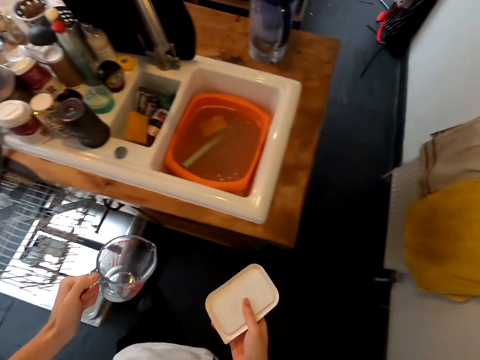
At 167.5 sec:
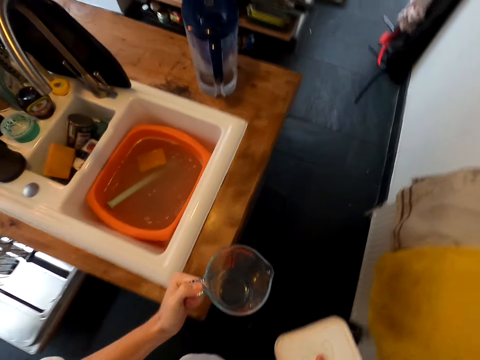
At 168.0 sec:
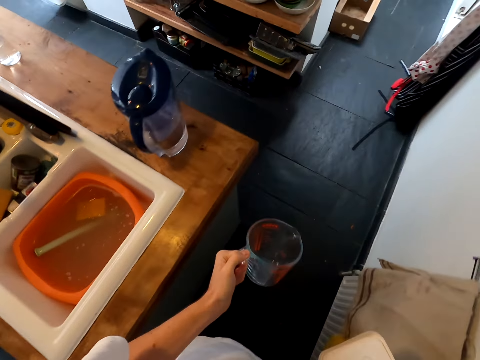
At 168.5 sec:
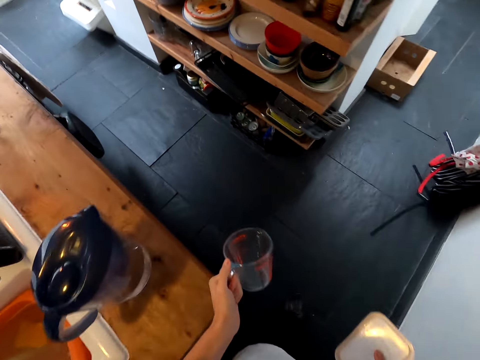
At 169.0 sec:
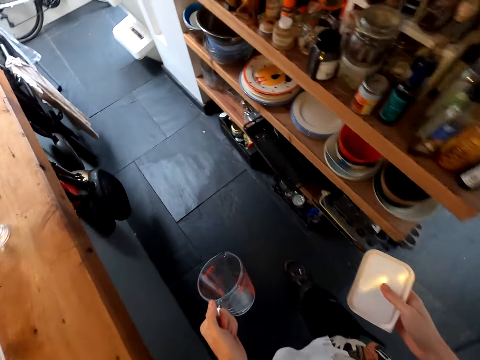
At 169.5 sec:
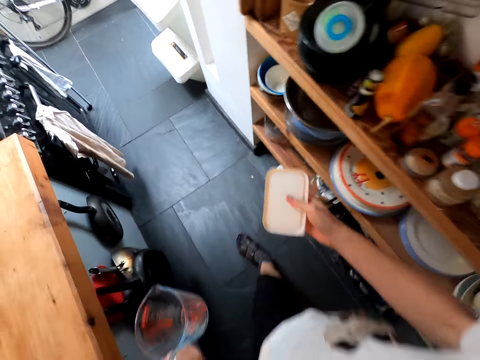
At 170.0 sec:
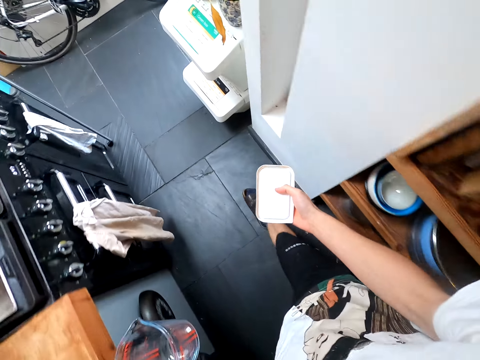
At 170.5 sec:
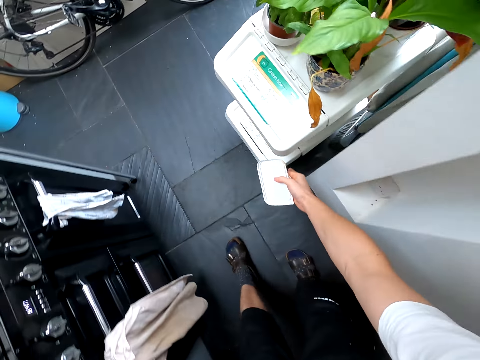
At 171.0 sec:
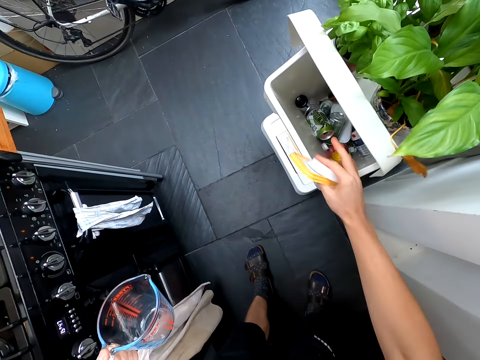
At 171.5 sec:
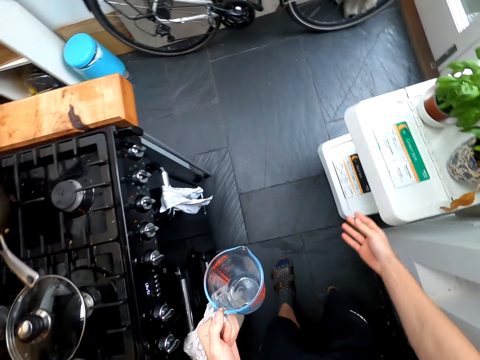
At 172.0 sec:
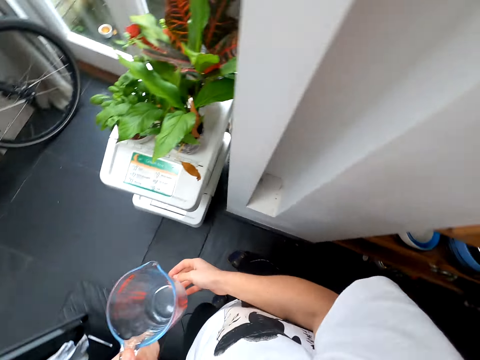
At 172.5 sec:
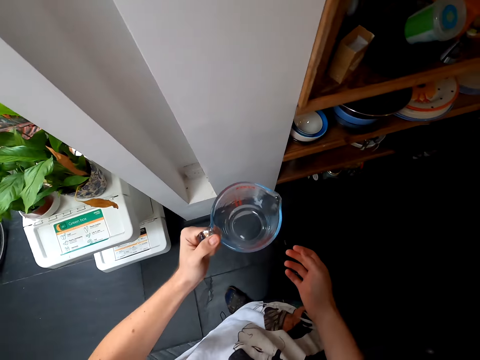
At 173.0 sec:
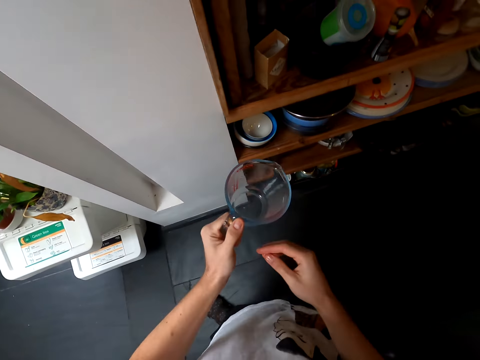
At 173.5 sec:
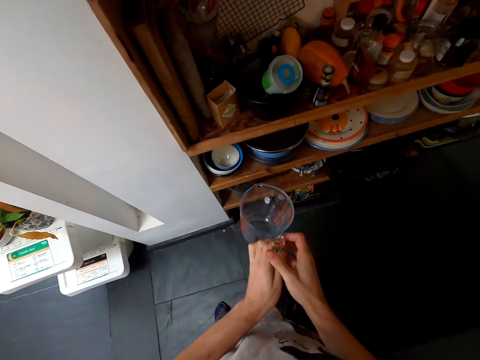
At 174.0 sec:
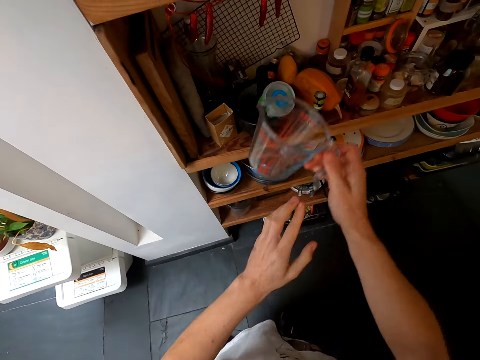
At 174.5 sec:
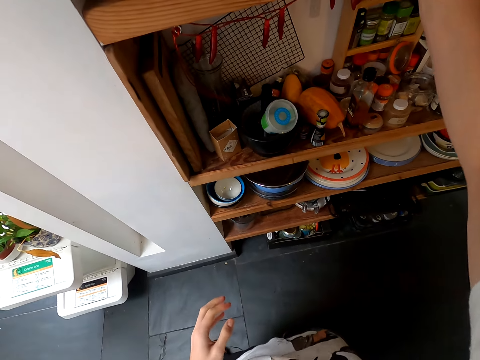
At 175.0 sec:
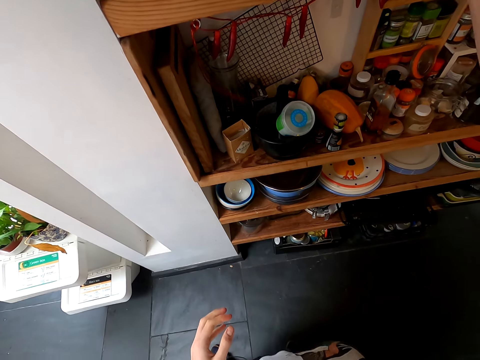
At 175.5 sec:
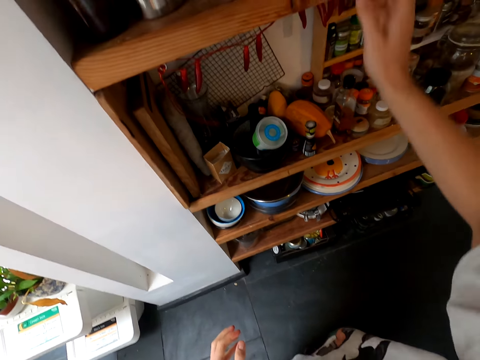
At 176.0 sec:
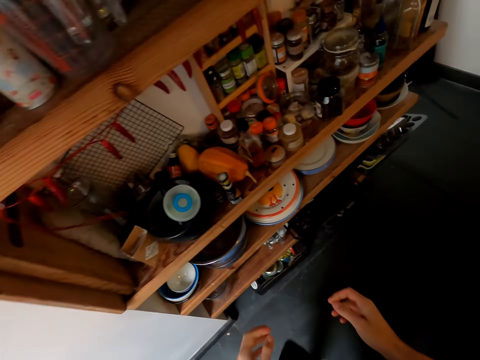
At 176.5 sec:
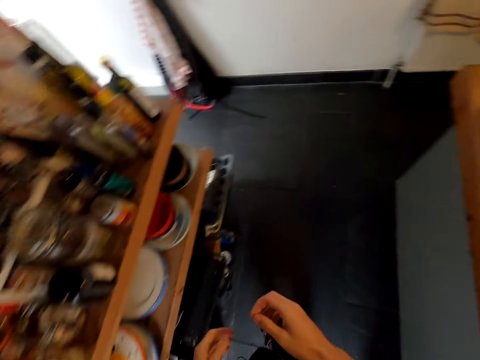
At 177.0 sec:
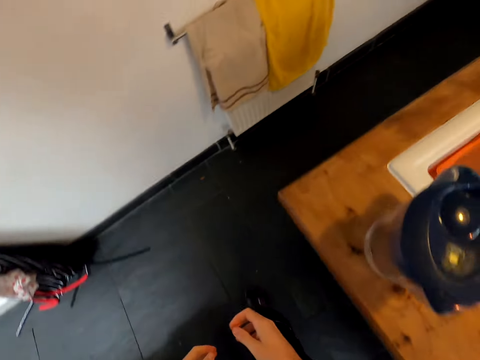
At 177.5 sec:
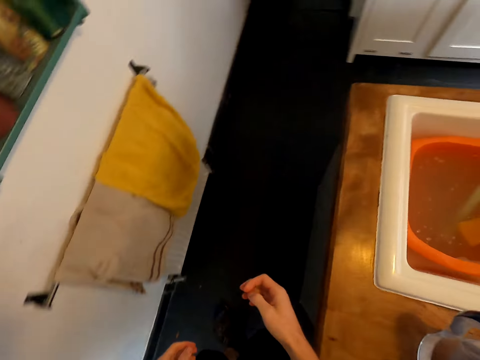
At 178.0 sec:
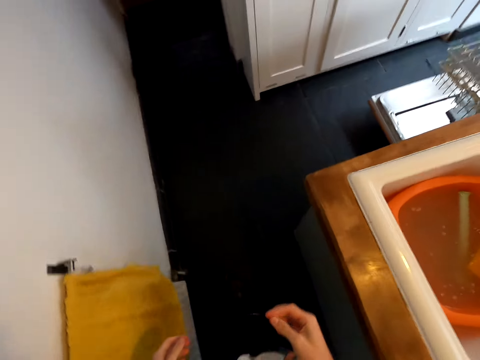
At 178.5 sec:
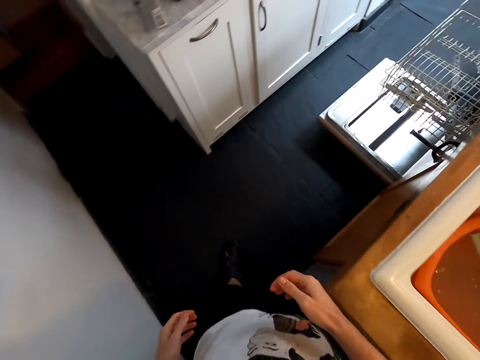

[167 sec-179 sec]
The camera wearer picks the mug. They walk around. They bend. They open a dustbin. They put the tin top in the dustbin. They close the bin. They turn around. They hold the jug with both hands. They remove one hand from the jug. They hold the jug with the right hand. They put the jug on an upper cabinet. They lower their hand. They walk around the kitchen.

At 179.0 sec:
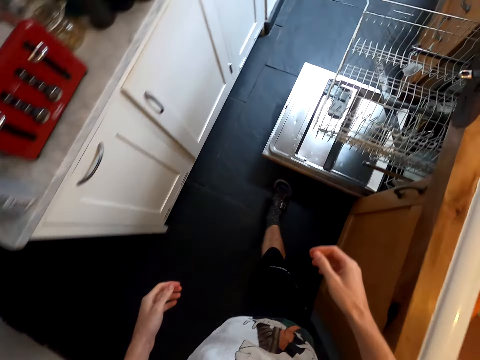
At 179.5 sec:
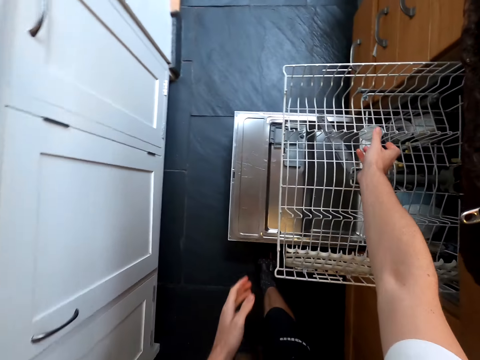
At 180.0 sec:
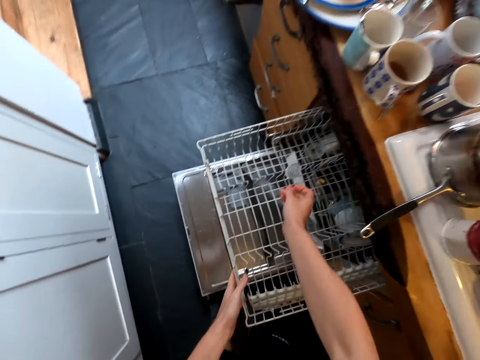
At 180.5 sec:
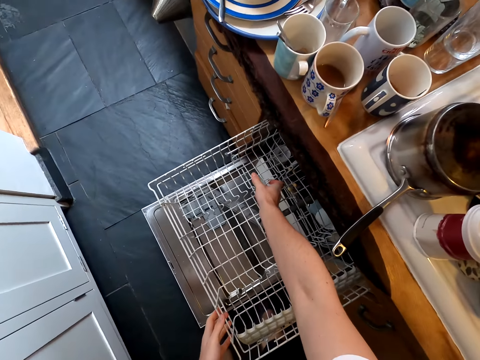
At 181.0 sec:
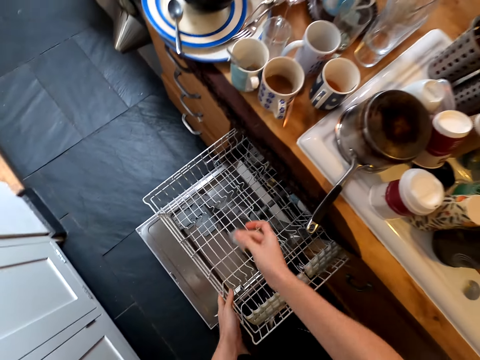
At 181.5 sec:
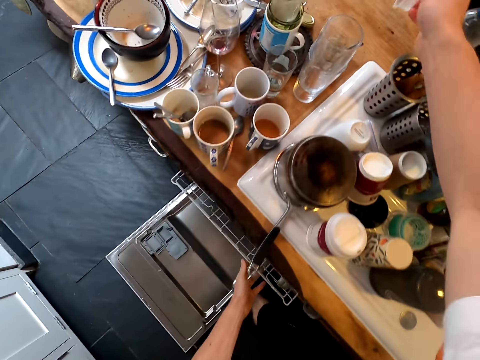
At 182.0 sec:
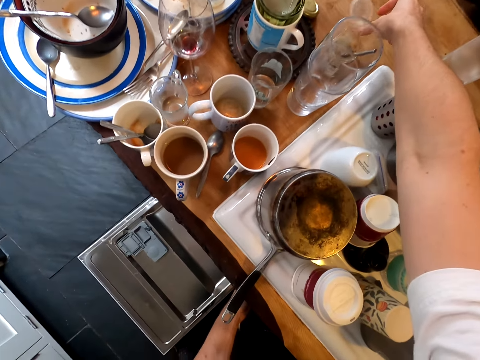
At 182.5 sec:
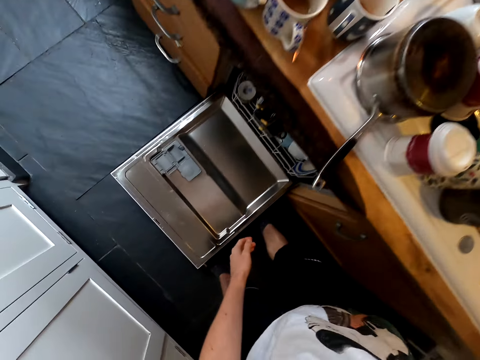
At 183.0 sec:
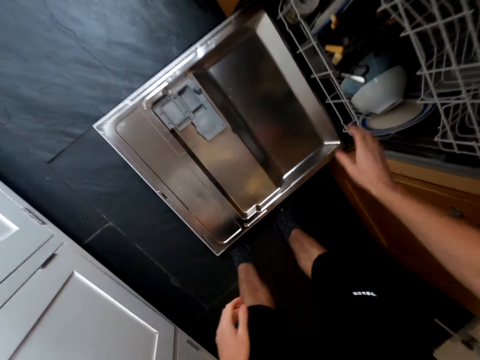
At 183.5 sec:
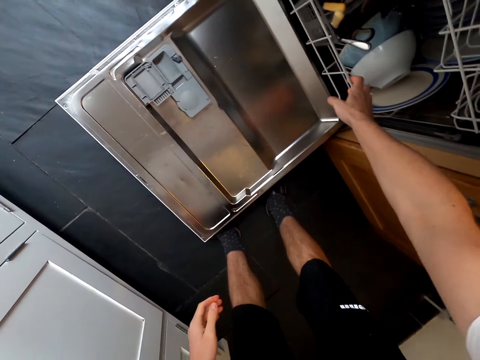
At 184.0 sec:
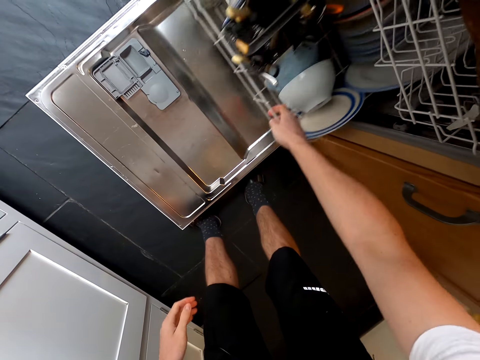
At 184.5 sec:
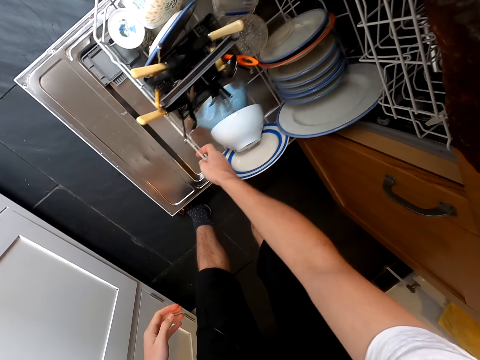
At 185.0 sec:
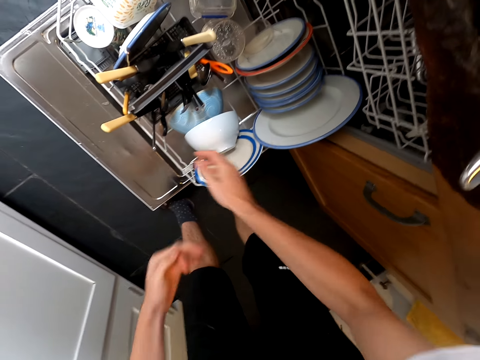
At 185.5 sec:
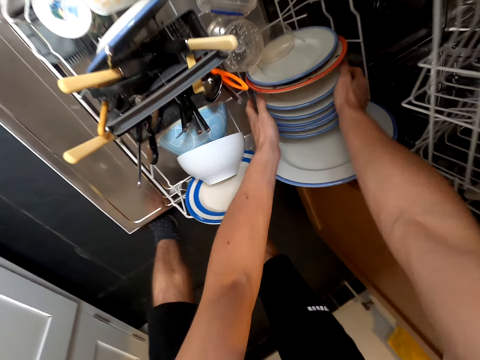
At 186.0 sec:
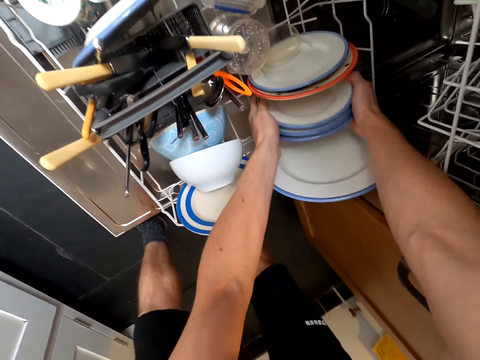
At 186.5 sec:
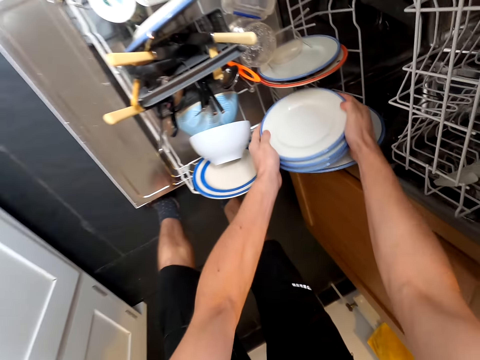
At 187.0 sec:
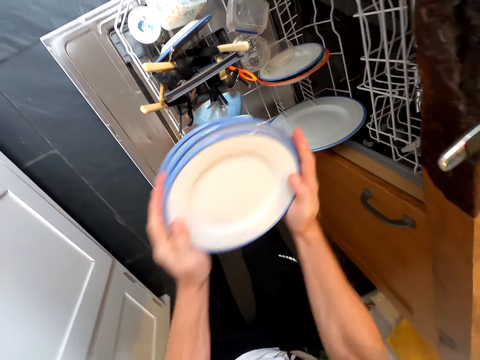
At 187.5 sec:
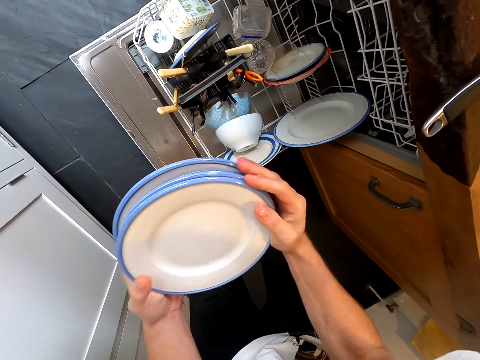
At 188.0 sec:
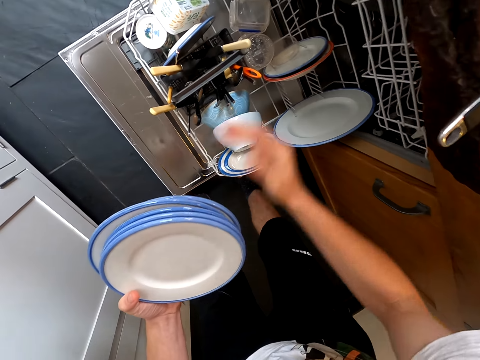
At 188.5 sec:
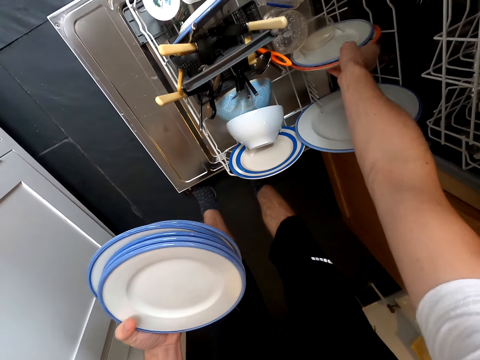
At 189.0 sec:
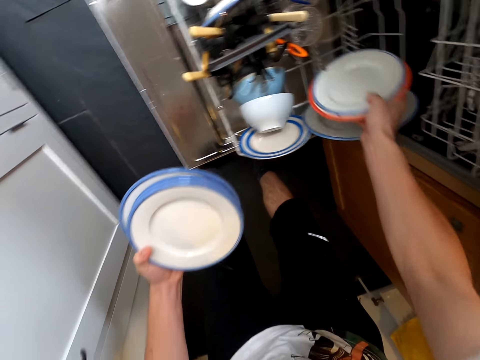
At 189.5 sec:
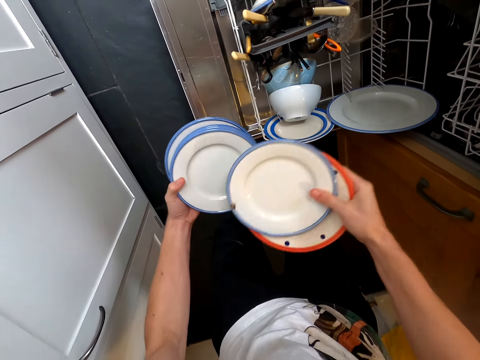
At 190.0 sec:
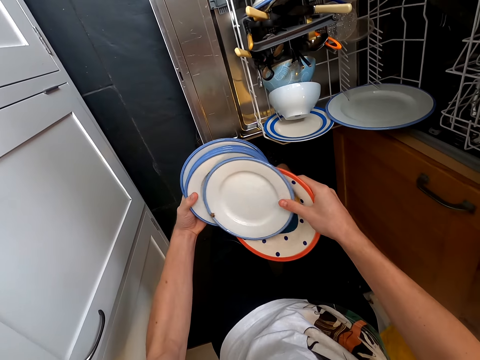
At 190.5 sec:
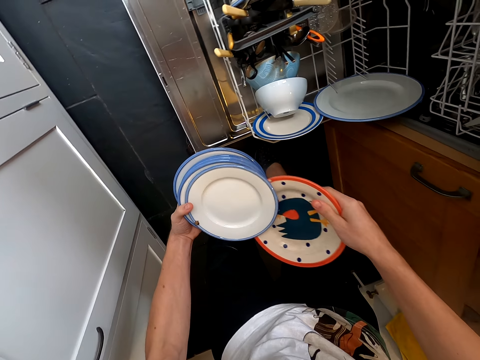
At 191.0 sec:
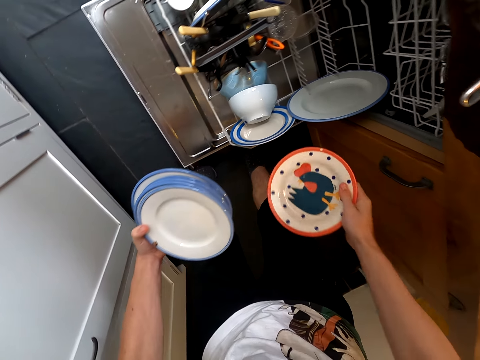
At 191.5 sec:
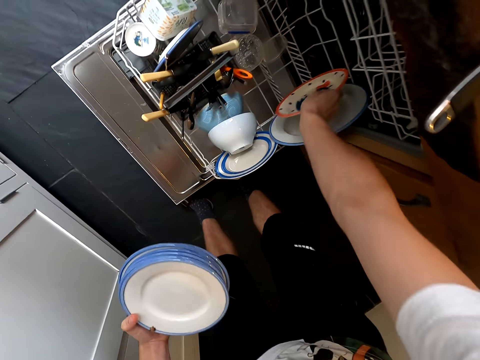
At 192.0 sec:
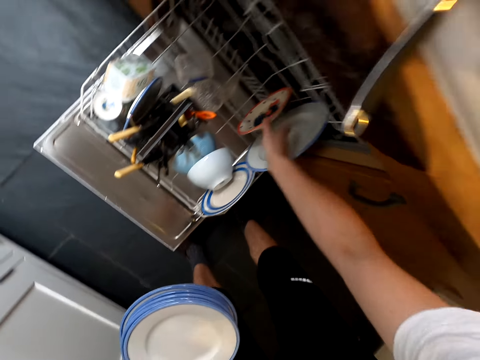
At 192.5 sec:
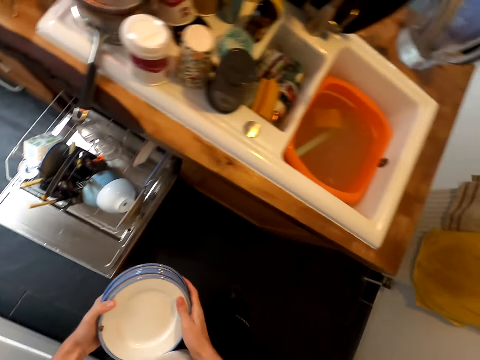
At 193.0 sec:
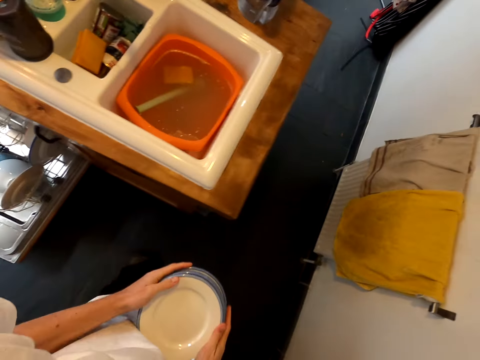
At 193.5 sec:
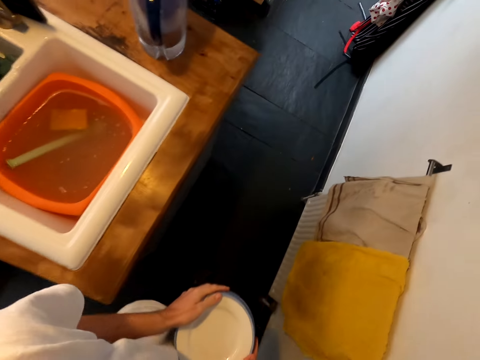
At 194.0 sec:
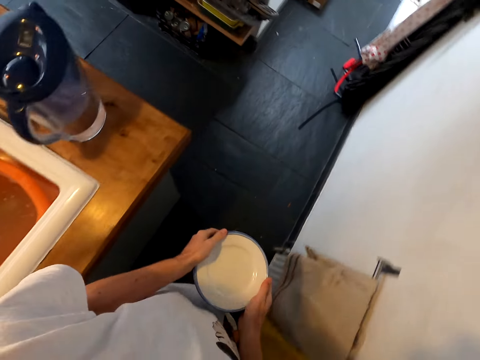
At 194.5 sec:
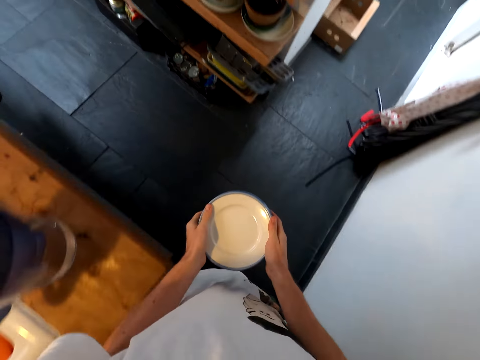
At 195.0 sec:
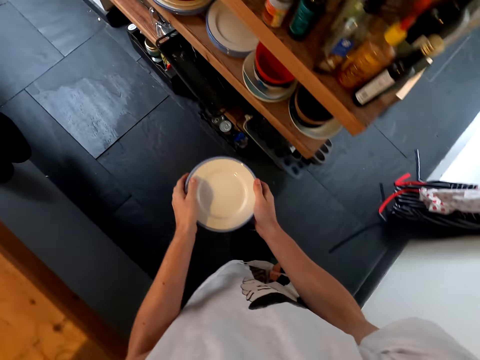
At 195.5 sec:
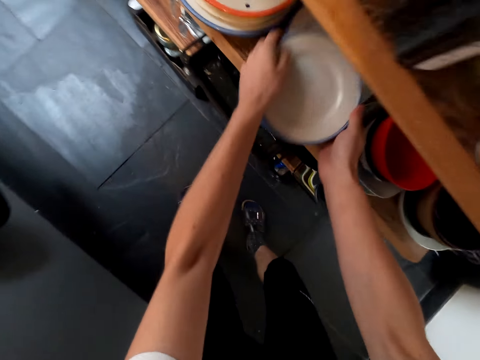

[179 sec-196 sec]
The camera wearer takes another utensil from the dishwasher rack. They put the utensil on the kitchen slab. They bend. They push the dishwasher rack. They take plates from the rack. They take more plates. They return one plate to the rack. They stand up. They walk around the kitchen.
